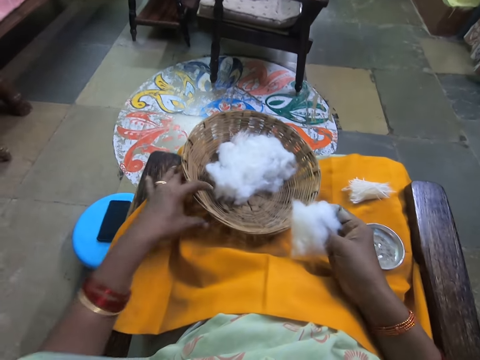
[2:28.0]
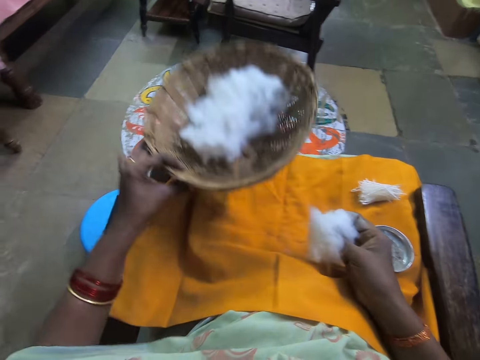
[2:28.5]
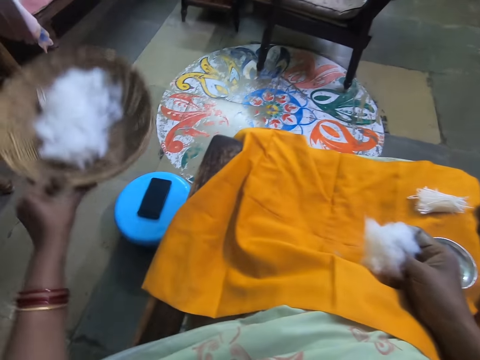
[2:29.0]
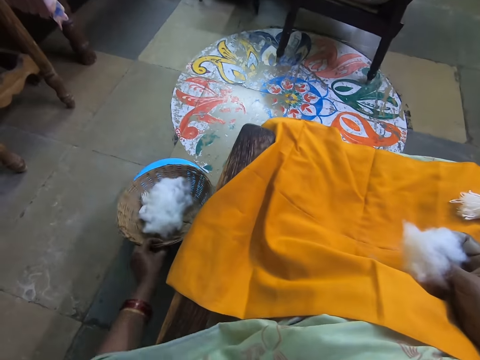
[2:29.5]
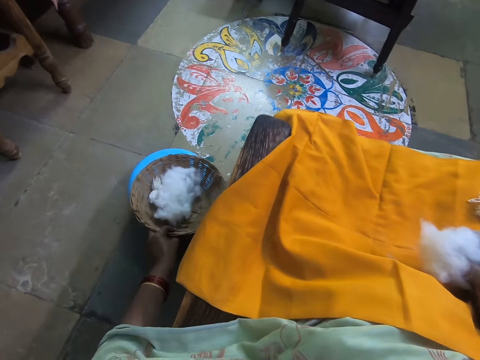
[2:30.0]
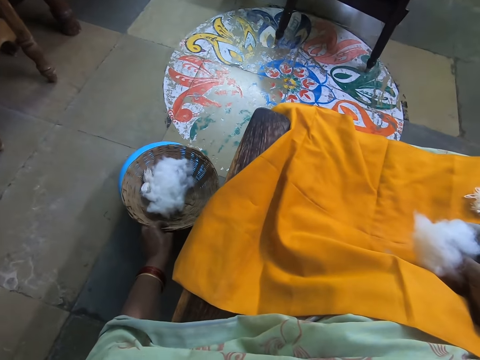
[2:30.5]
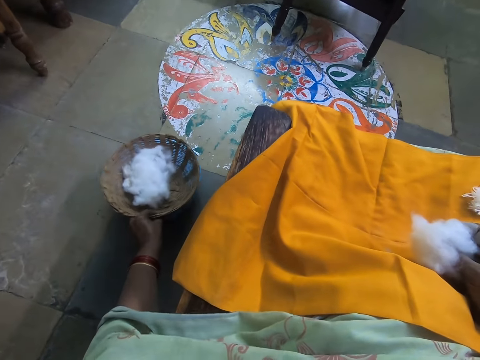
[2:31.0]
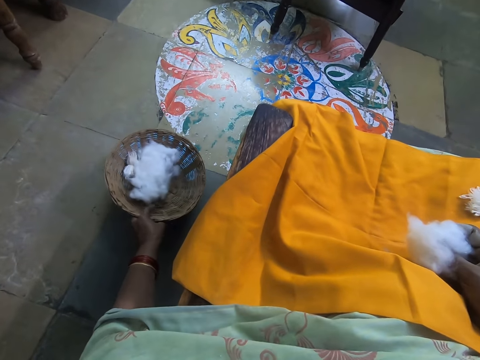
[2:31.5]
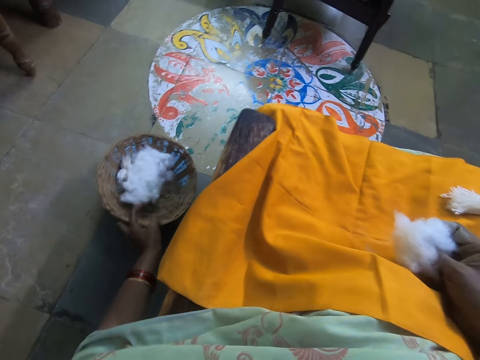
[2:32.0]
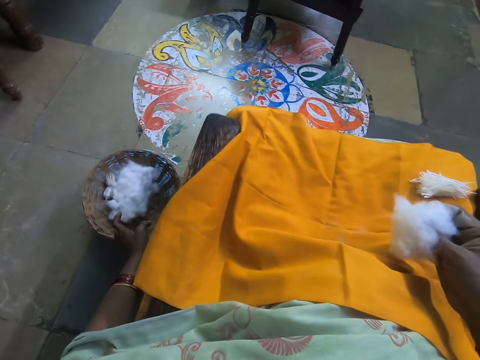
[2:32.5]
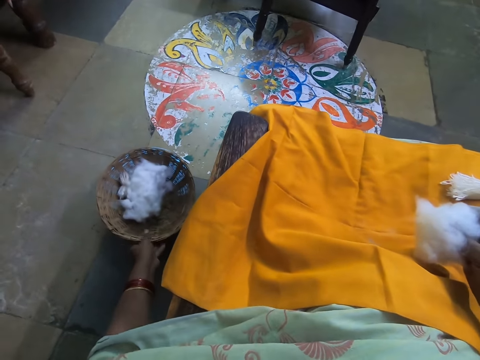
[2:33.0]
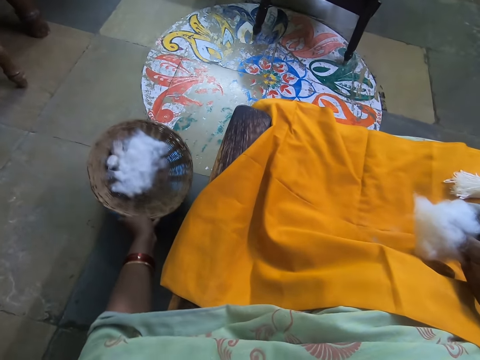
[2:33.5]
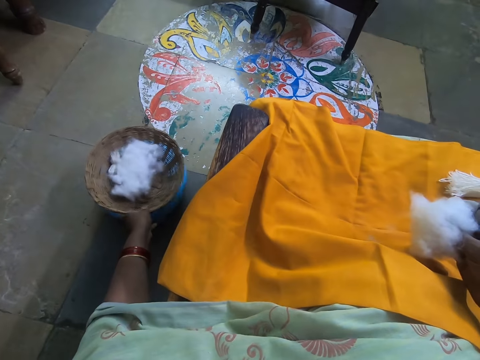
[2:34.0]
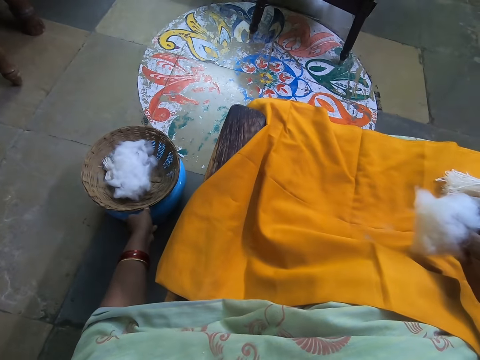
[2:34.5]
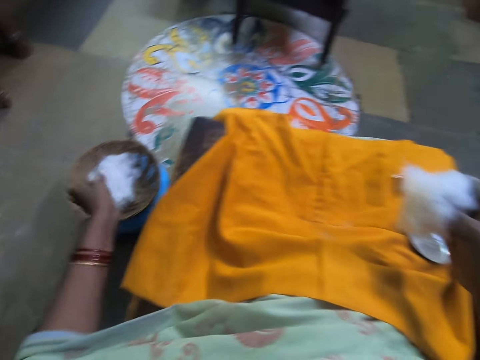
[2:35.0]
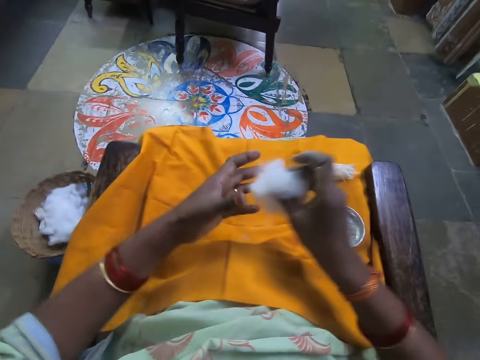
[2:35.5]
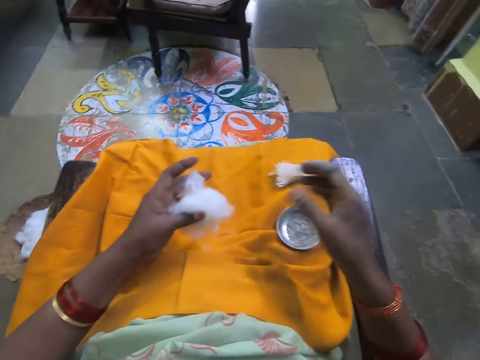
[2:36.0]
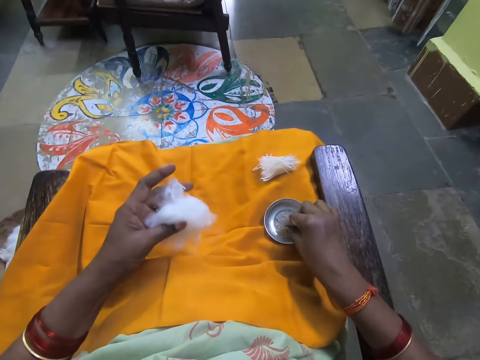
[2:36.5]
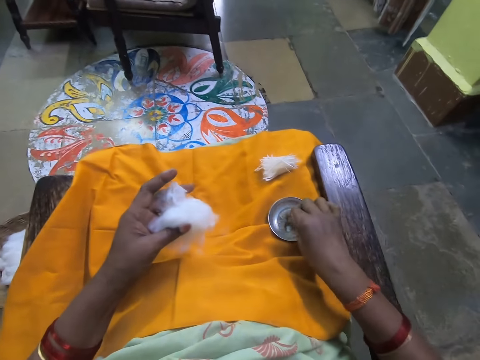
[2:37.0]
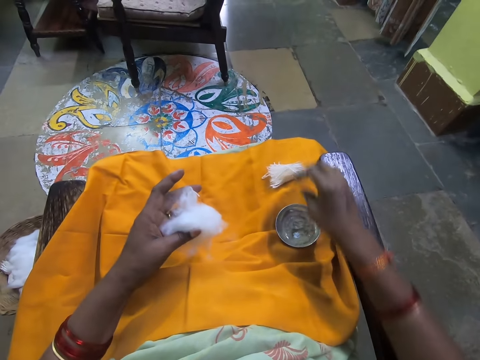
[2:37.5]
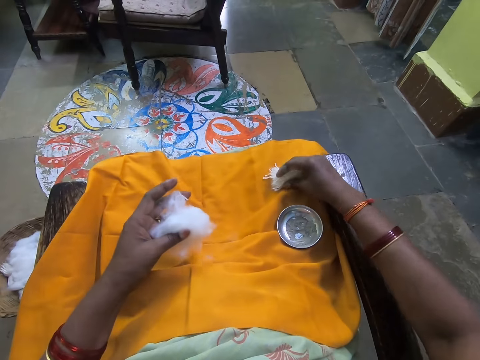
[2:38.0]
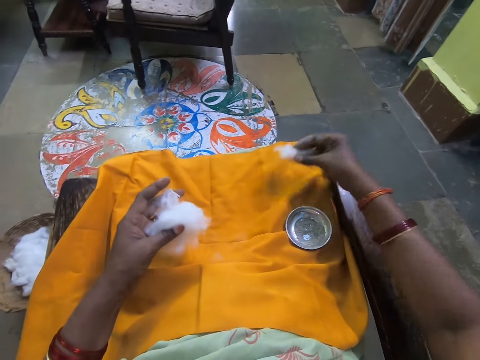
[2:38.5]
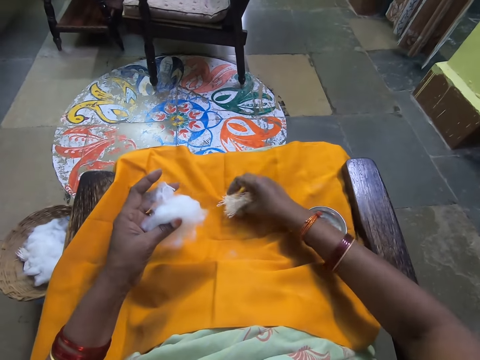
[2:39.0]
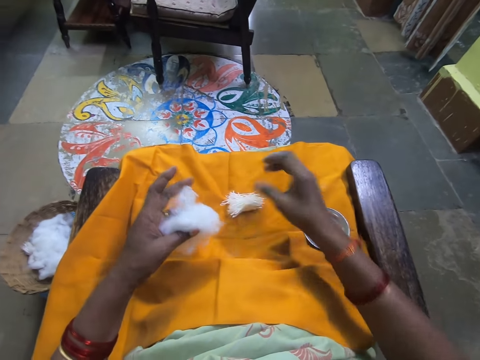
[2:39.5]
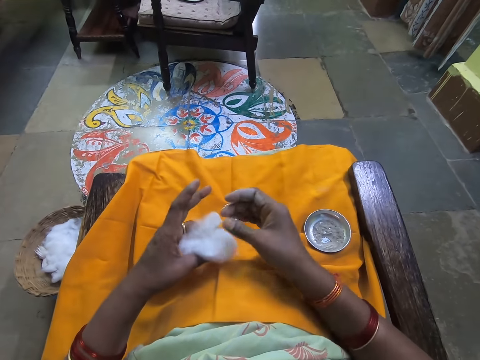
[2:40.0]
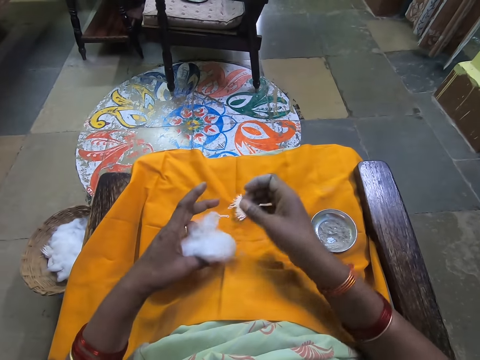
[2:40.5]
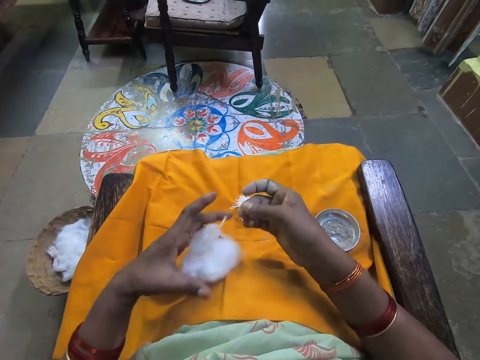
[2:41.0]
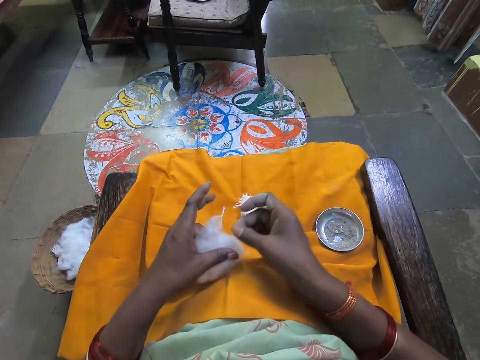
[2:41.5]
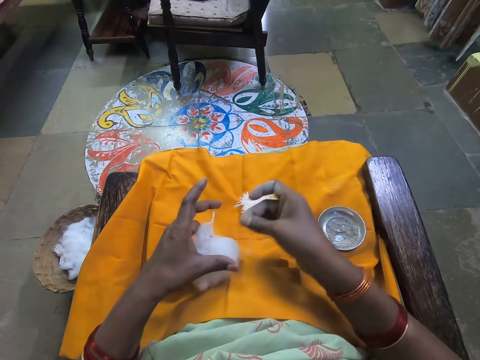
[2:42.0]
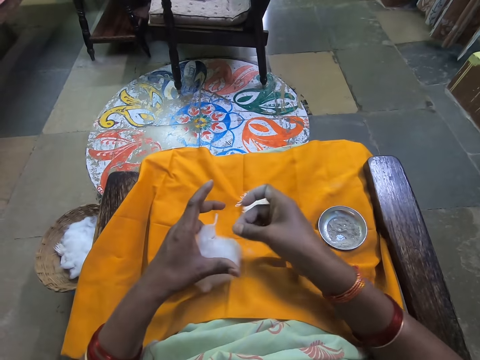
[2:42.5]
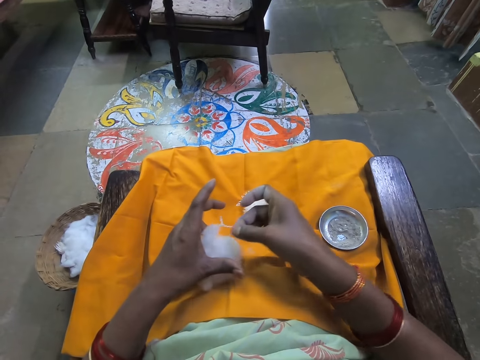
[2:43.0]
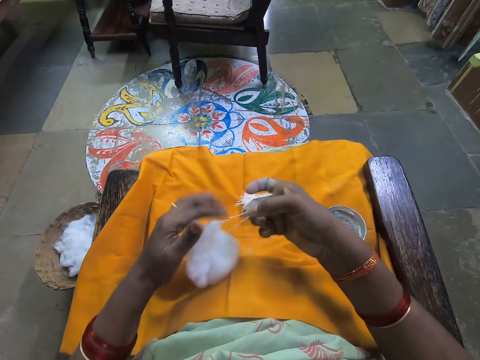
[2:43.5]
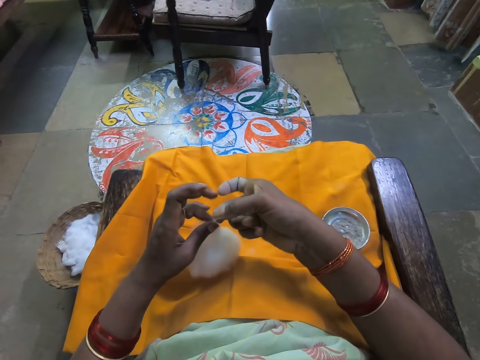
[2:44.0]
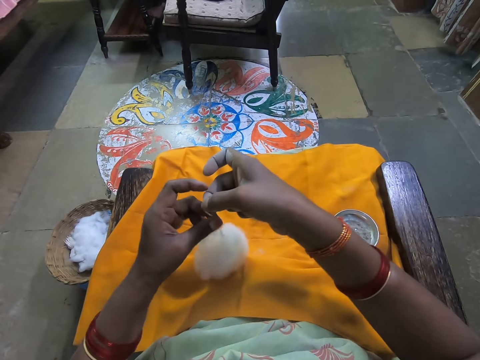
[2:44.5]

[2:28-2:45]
The camera wearer takes the tray of cotton wool from her lap. She drops a basket. She places the tray with the cotton wool on the container. She holds the wool in her hands. She dips her finger in a powder. She moves the cottons on her lap. She pulls the cotton wool onto her lap.

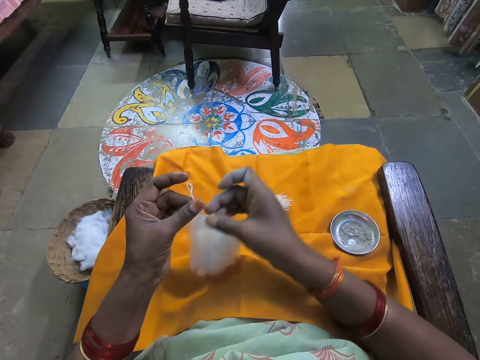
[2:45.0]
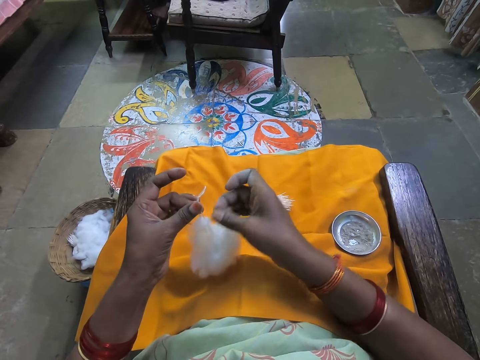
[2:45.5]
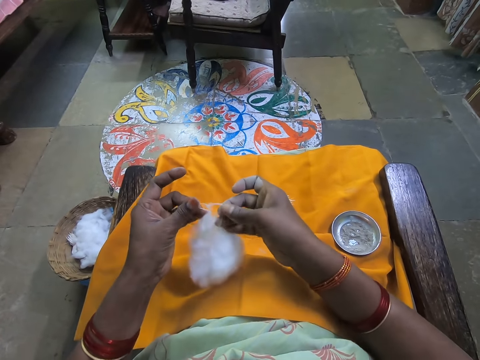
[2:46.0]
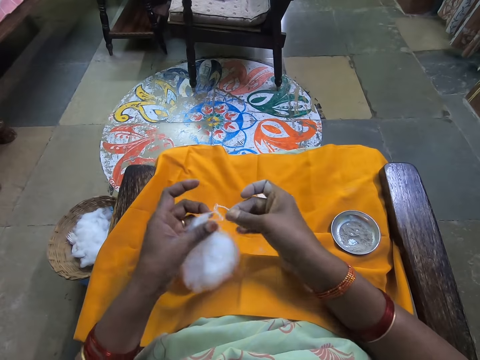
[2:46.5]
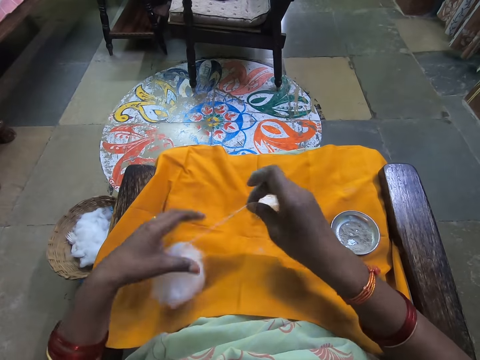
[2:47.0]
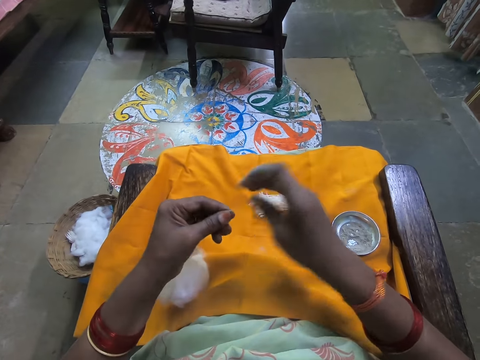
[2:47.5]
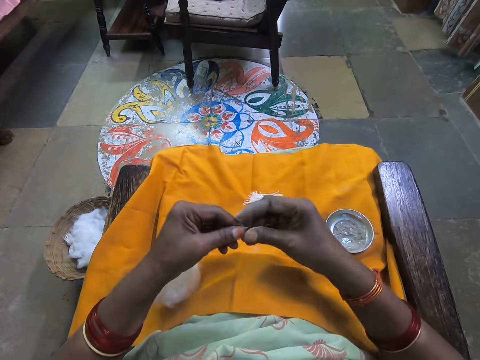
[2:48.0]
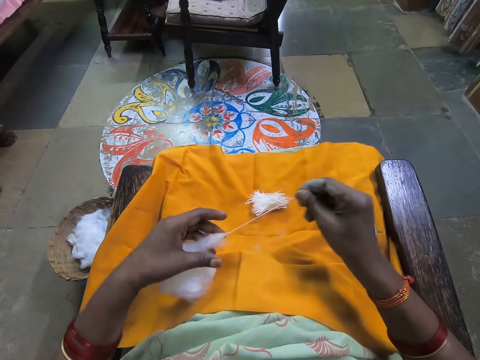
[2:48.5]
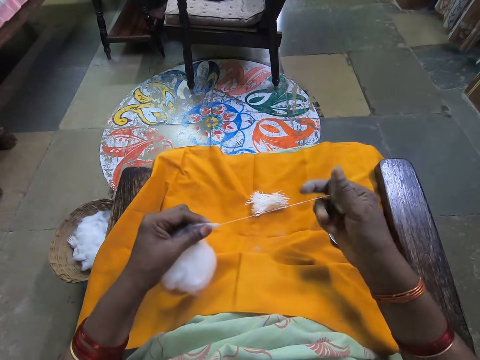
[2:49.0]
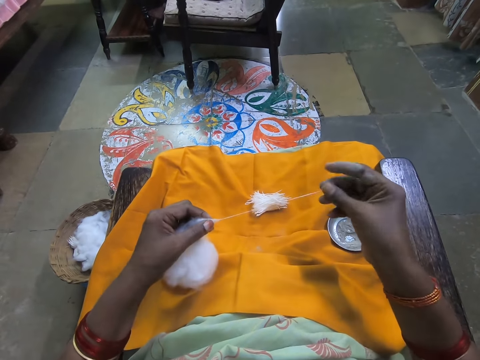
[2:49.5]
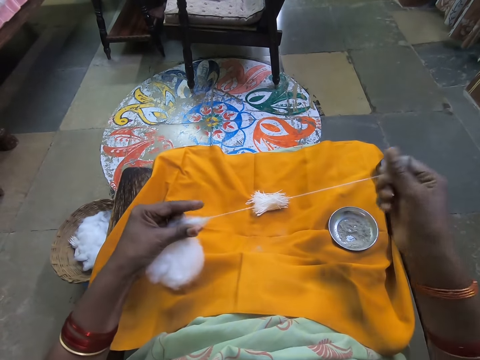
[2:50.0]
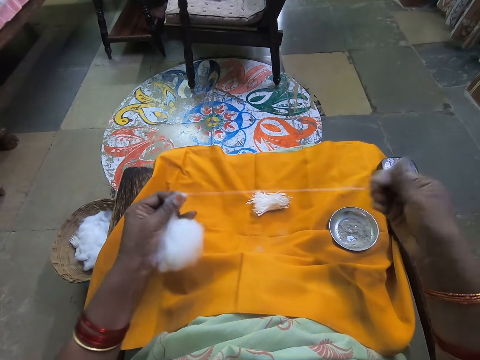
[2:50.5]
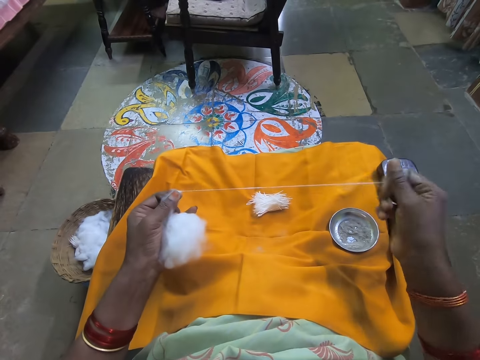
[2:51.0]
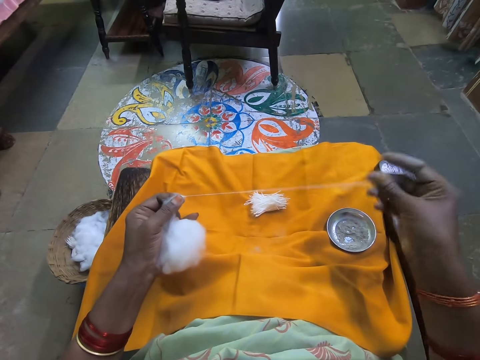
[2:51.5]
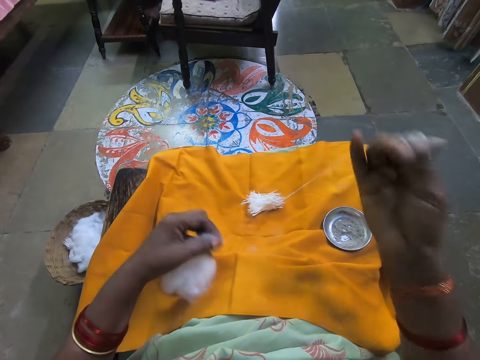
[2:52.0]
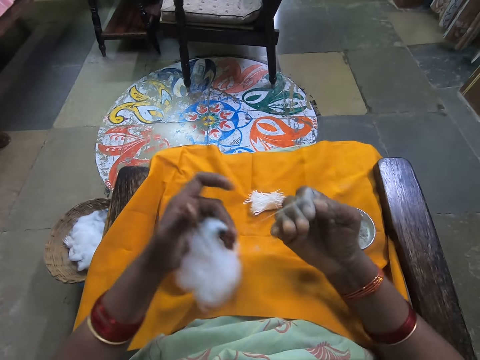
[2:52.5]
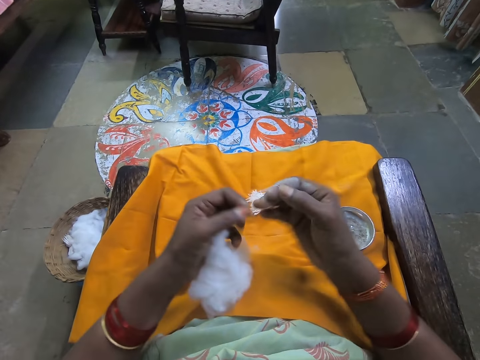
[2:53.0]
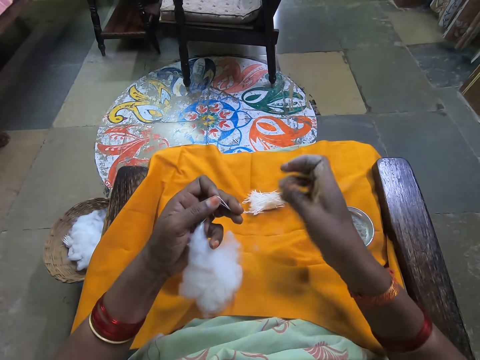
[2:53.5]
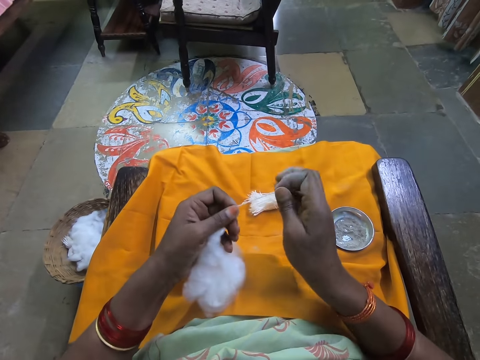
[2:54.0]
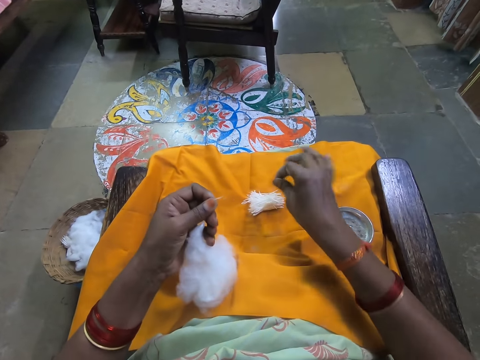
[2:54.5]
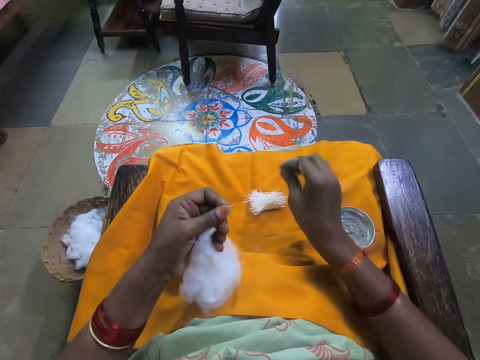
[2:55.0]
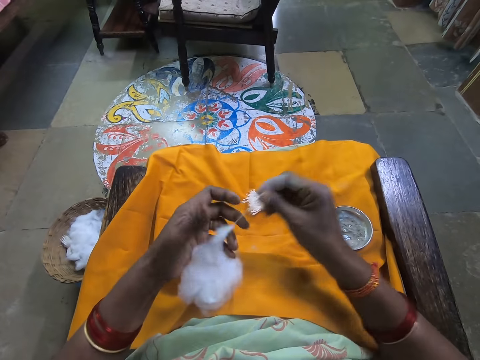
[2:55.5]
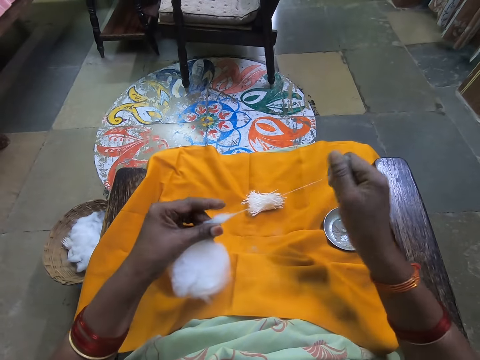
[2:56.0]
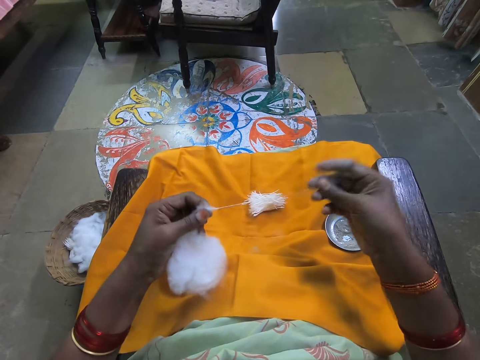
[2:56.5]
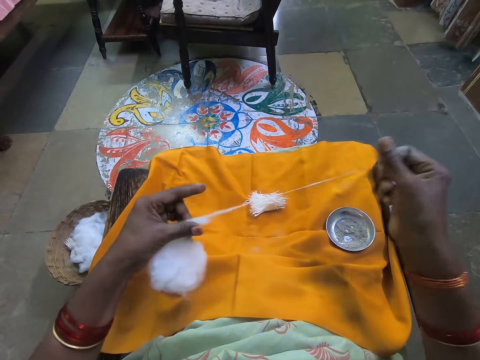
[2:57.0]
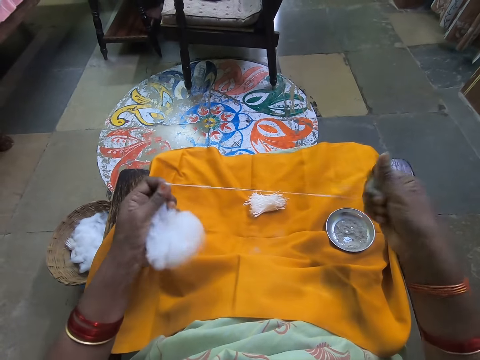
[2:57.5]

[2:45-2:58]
The camera wearer rolls the cotton wool with her finger. She places the cotton on the other cottons. She rolls the cotton wool with her finger.
